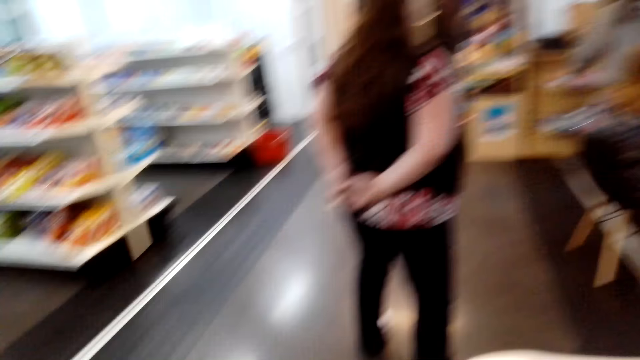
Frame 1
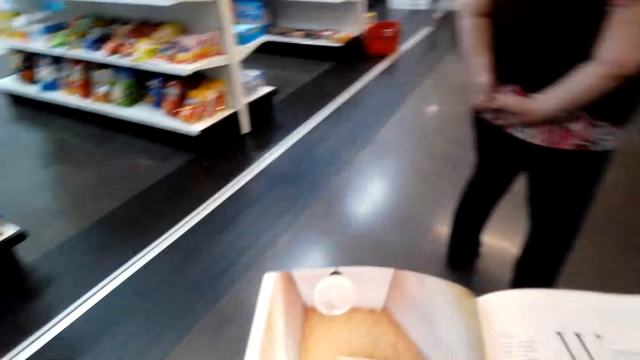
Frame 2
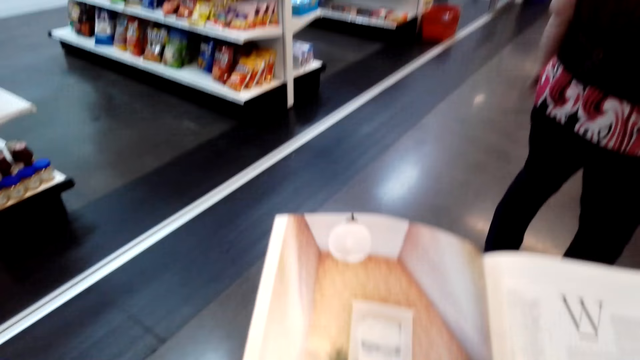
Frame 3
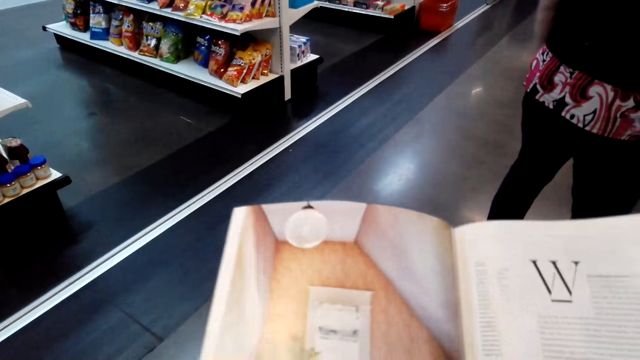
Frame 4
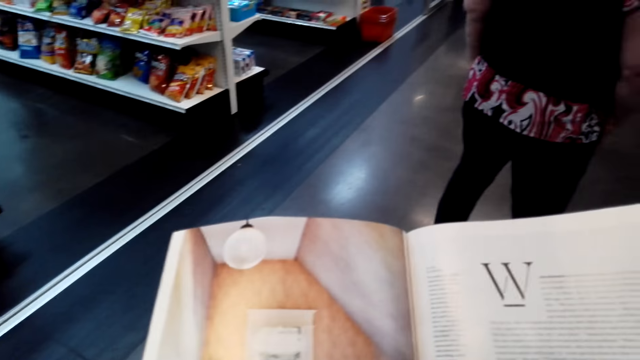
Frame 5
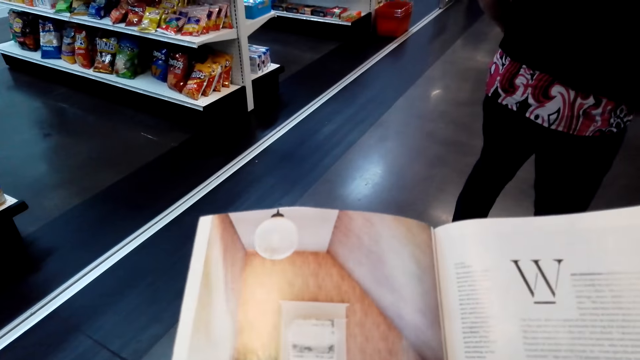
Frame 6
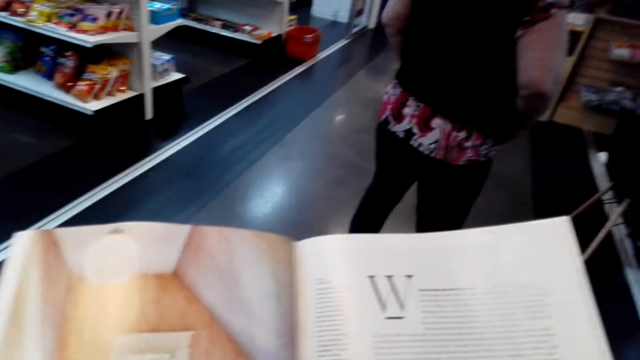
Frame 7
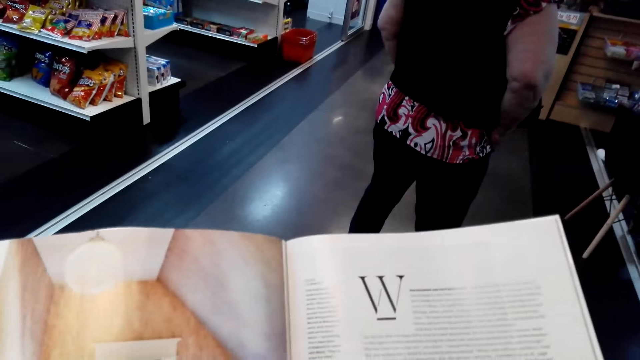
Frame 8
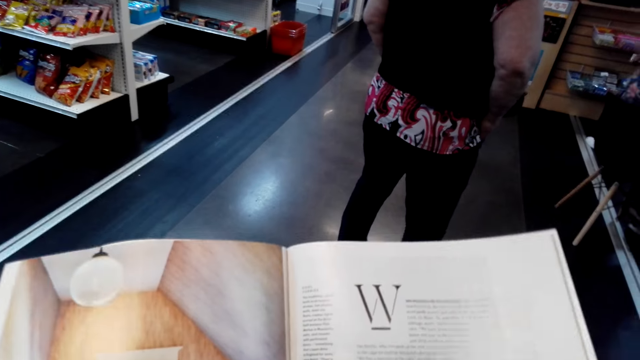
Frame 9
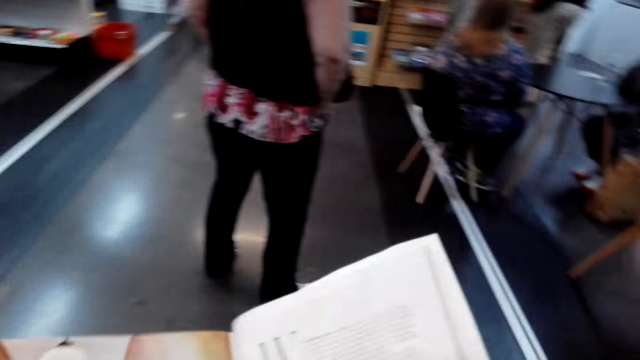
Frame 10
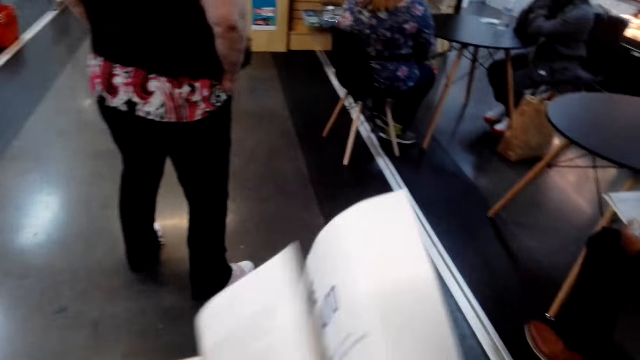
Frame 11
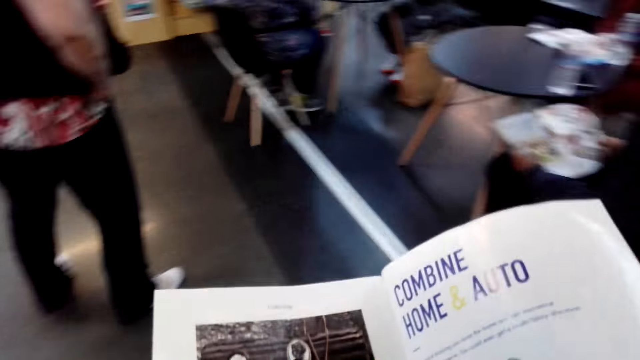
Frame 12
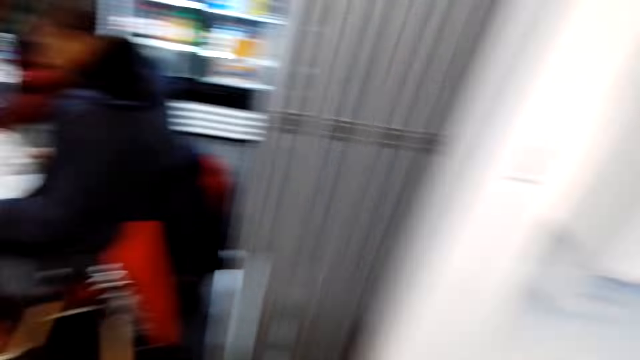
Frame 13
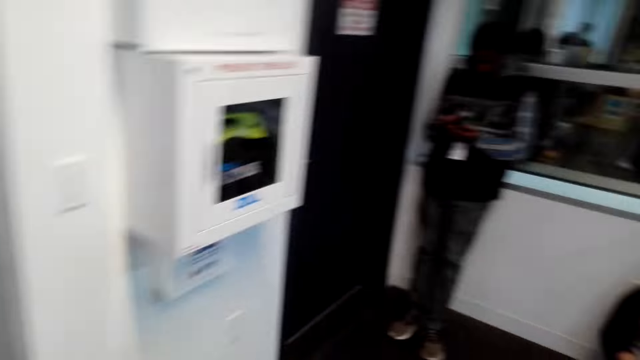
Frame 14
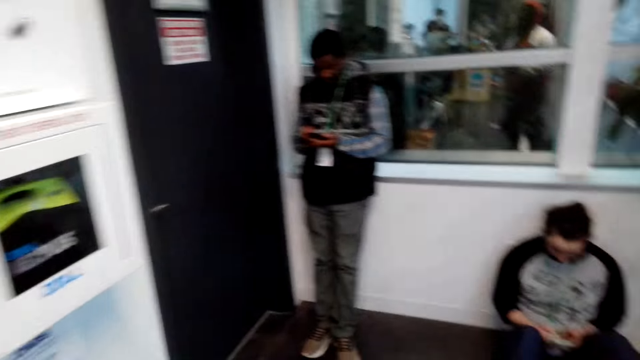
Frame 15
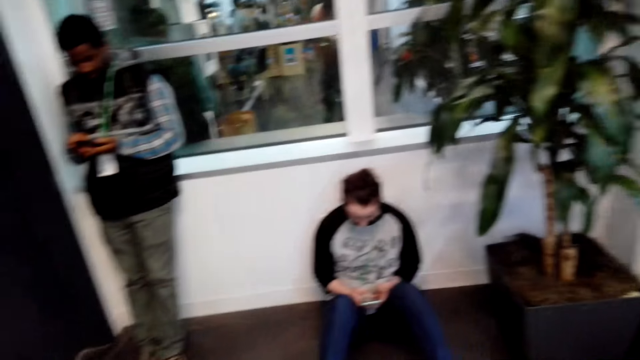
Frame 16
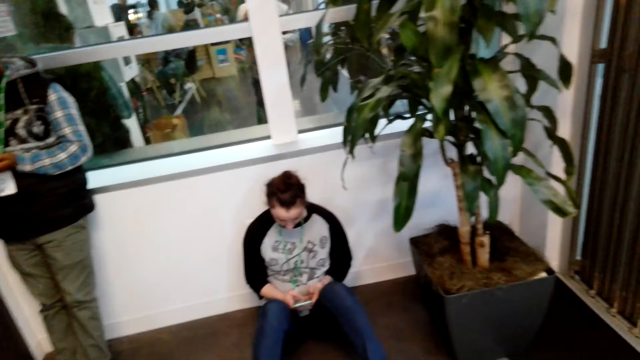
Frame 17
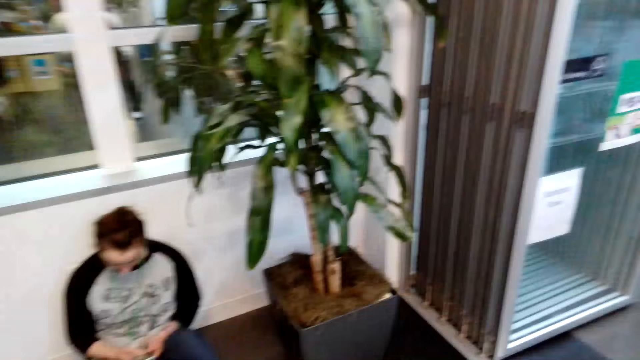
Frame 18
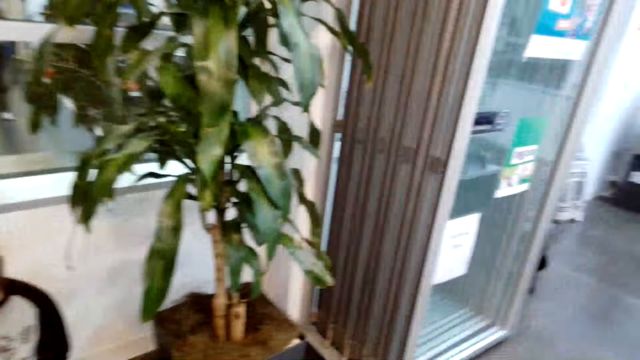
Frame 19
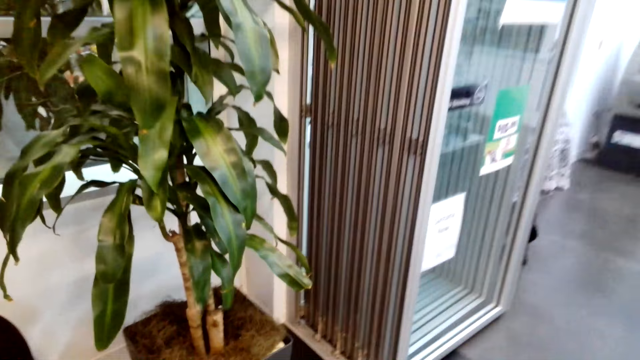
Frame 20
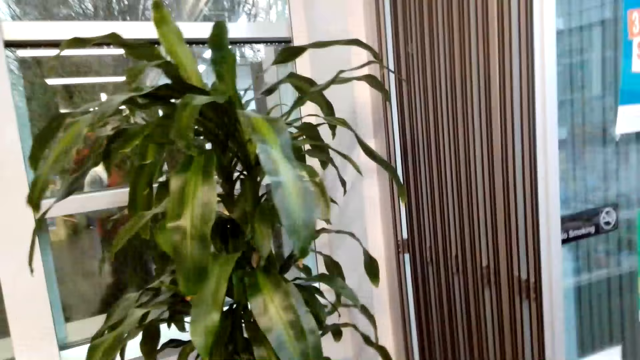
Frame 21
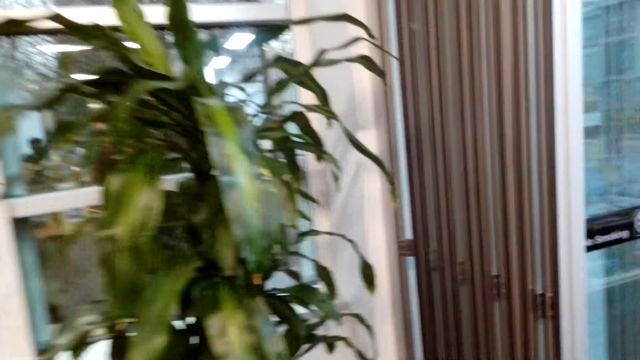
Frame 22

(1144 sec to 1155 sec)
The camera wearer views the magazine. They turn the magazine pages. They turn around. They walk towards an indoor flower.

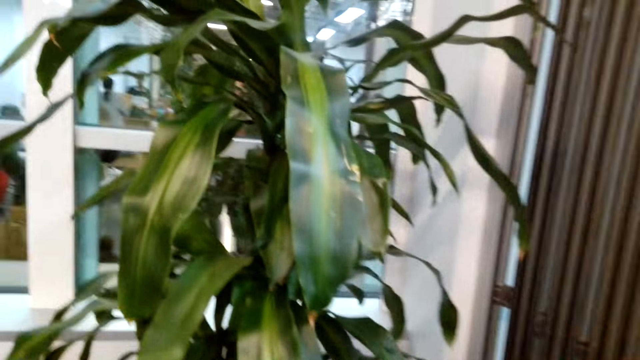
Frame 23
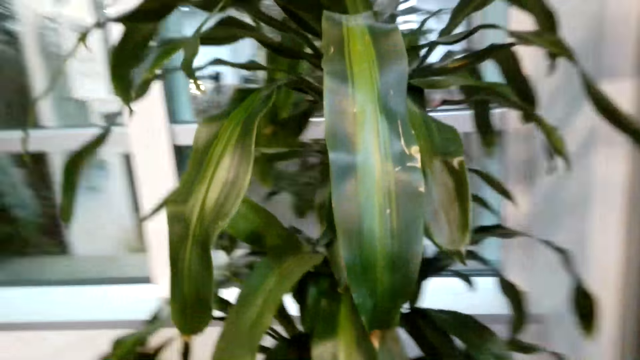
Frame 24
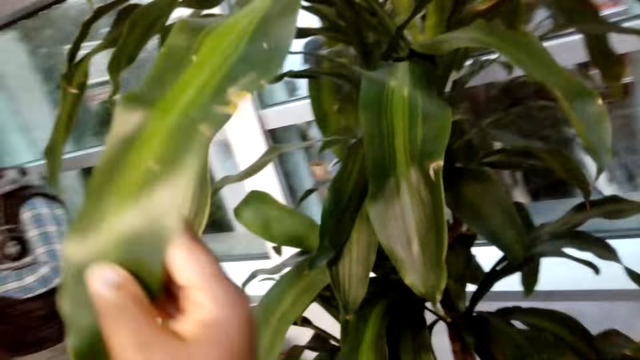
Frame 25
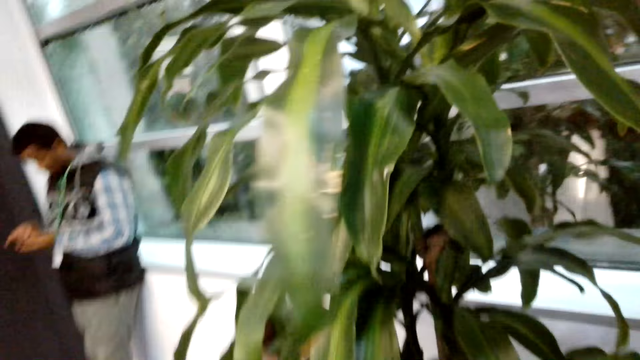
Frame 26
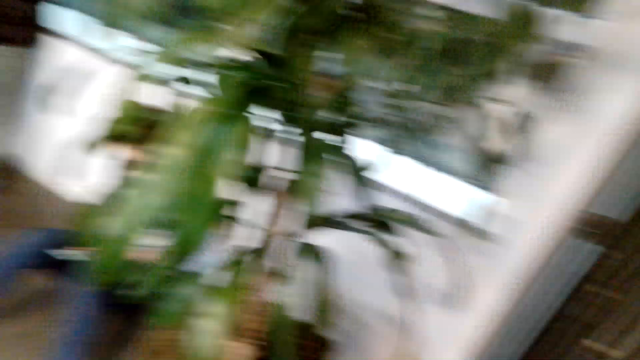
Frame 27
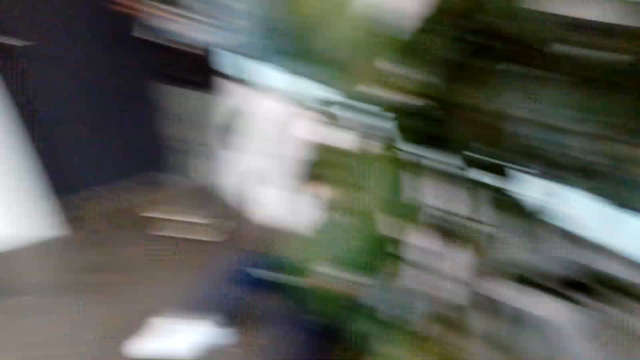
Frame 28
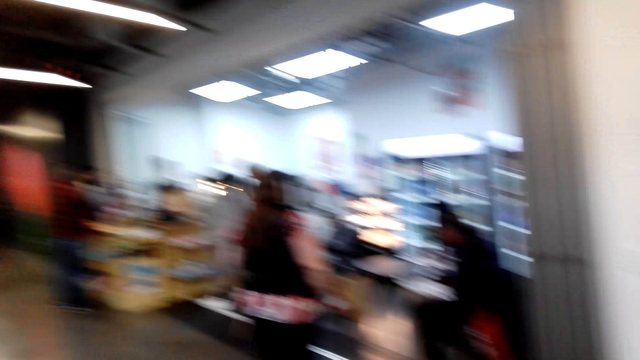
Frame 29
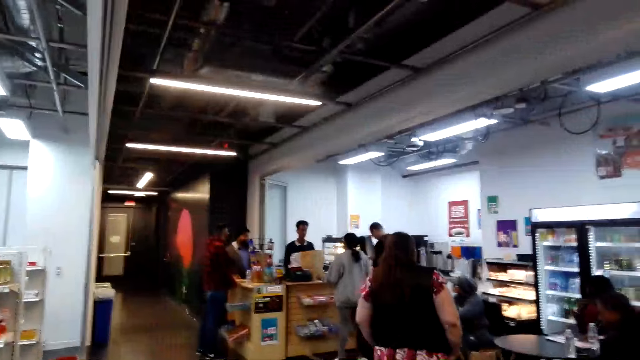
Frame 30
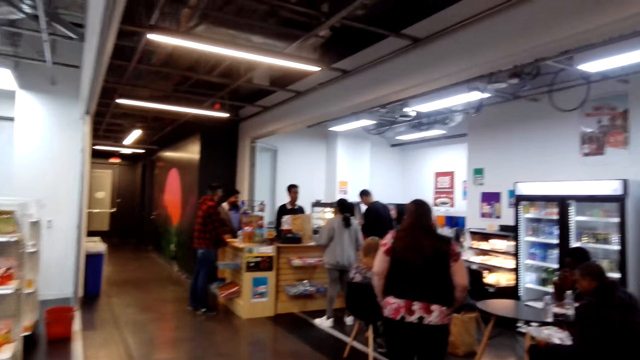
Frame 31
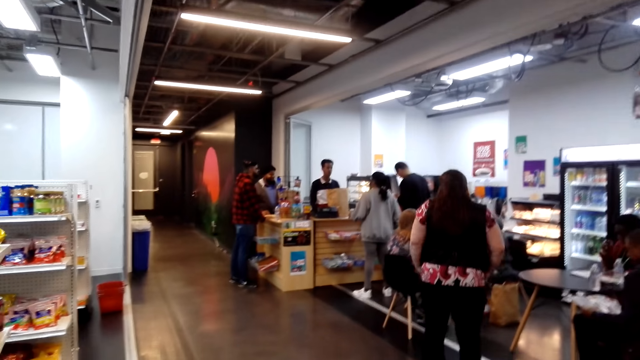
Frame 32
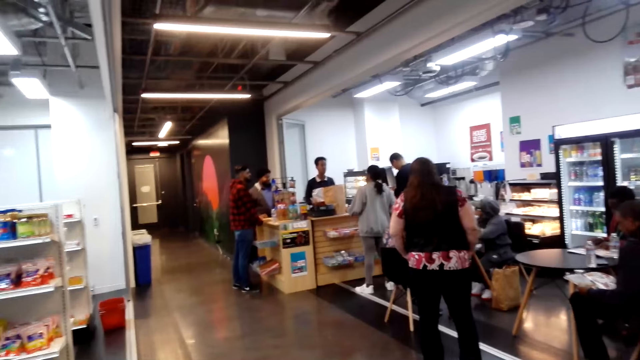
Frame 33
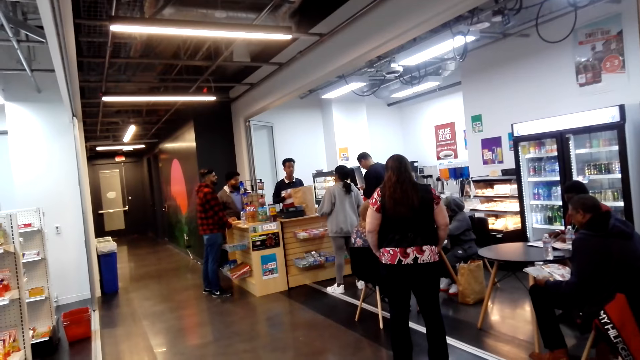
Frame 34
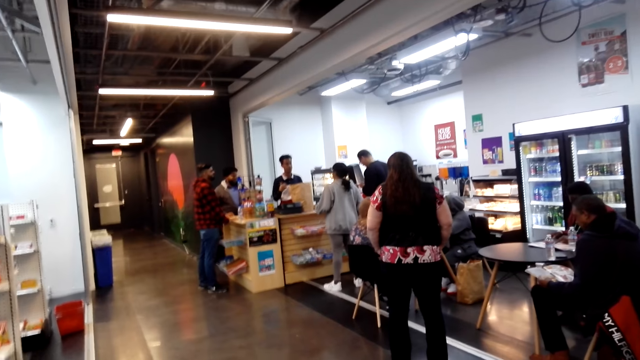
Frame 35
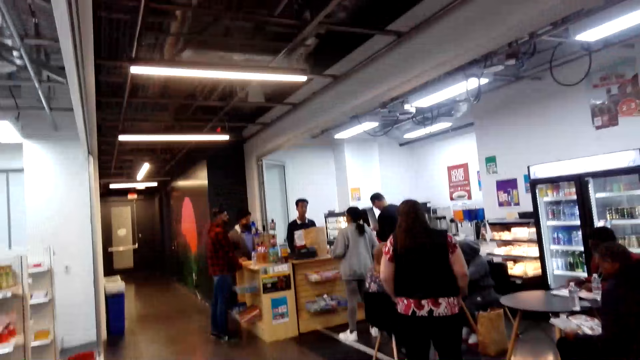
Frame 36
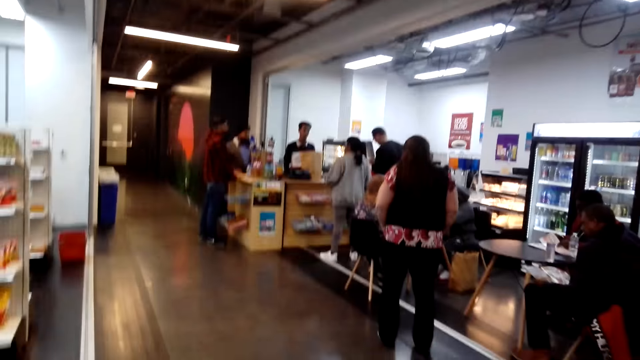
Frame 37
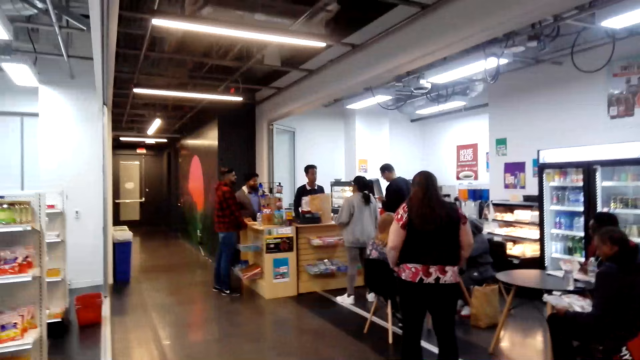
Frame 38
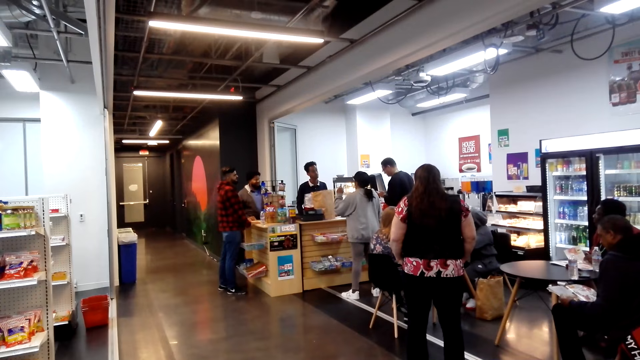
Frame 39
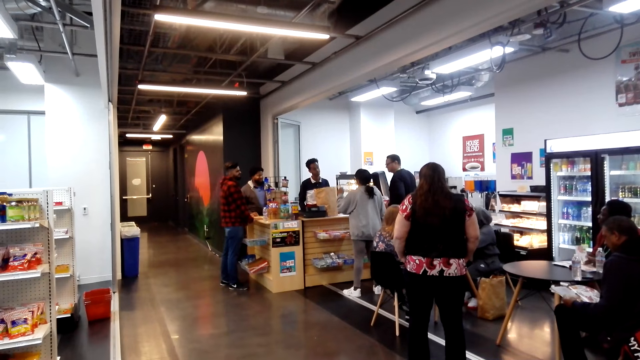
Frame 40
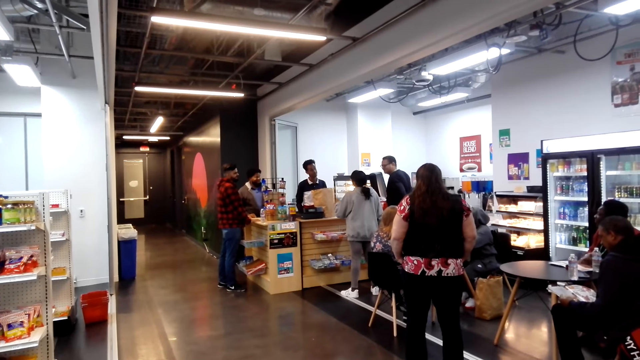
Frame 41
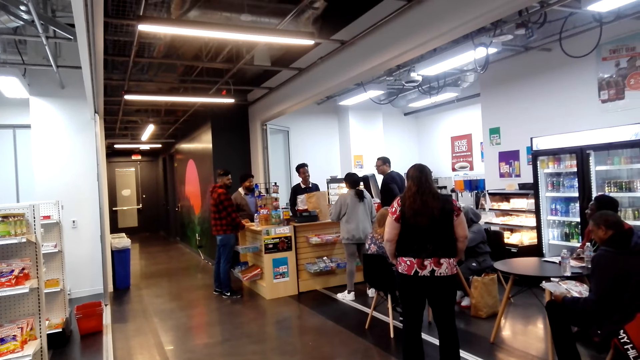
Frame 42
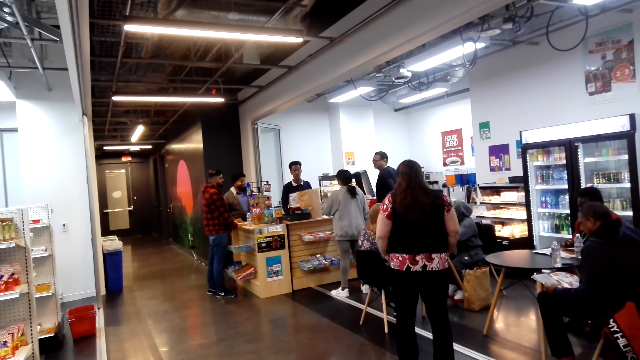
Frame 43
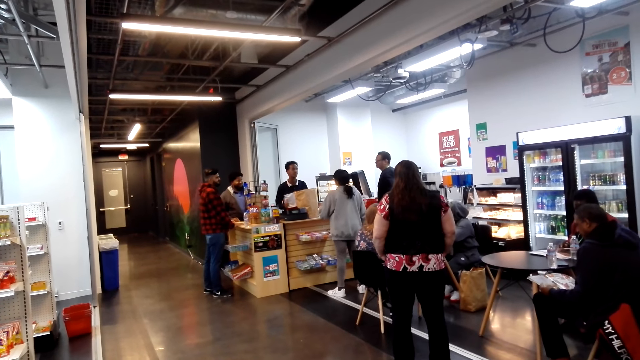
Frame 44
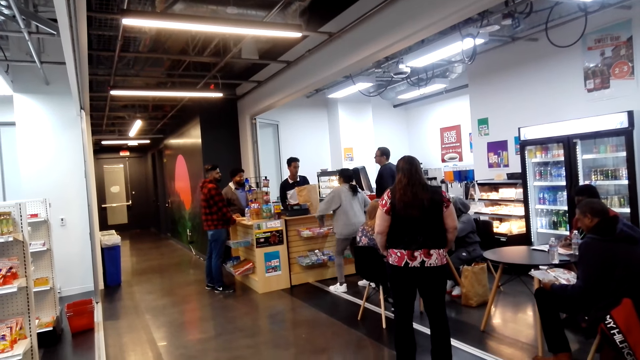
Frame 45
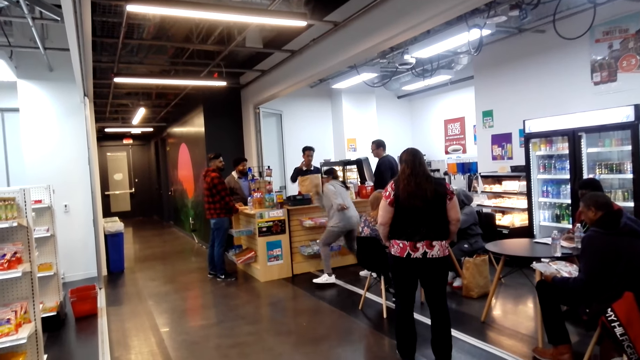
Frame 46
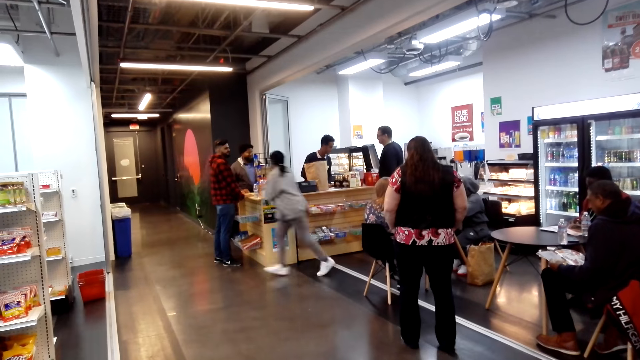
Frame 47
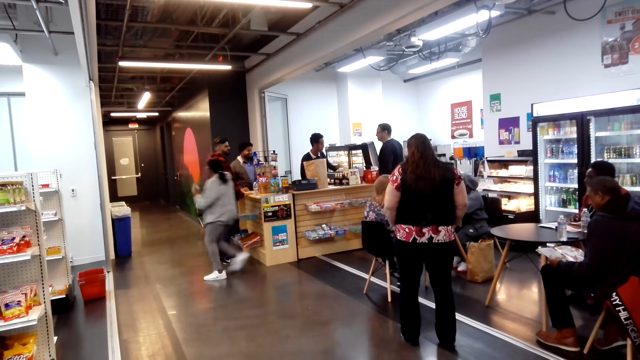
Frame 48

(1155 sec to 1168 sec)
The camera wearer holds a flower leaf. They touch the leaf. They look around in the supermarket.
